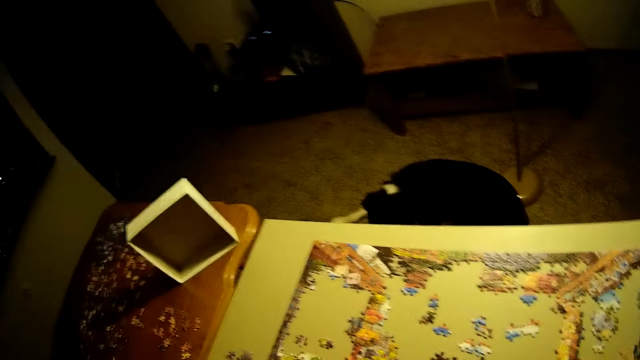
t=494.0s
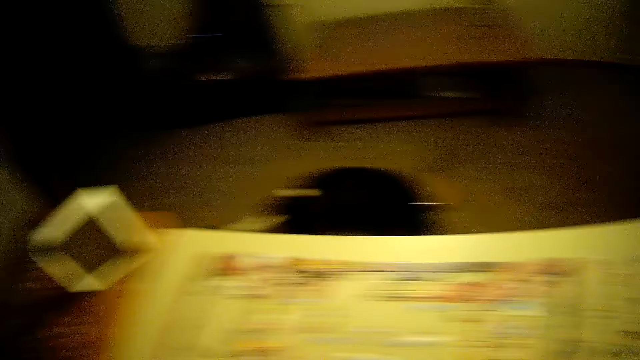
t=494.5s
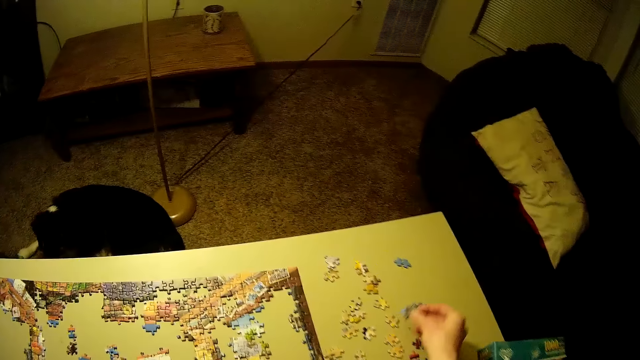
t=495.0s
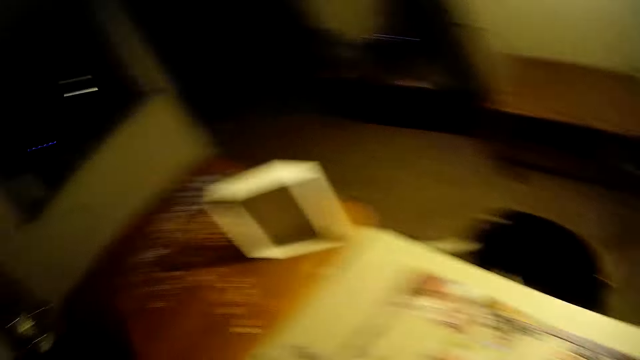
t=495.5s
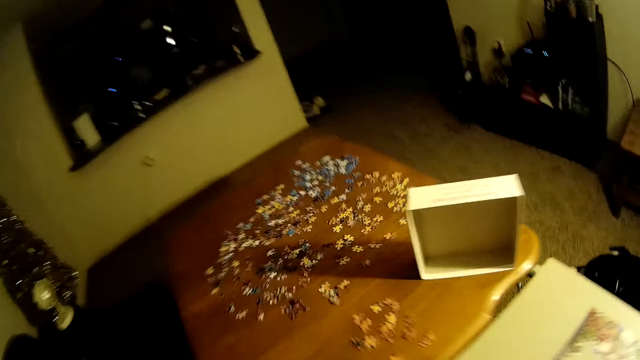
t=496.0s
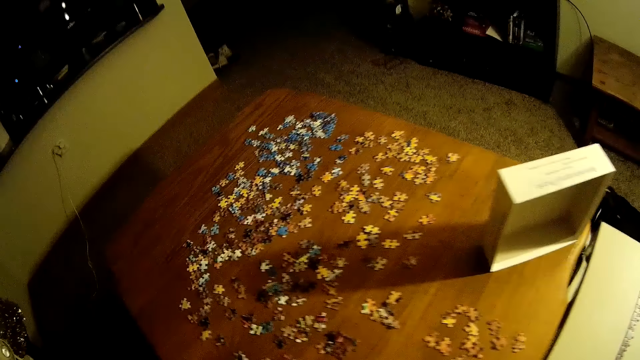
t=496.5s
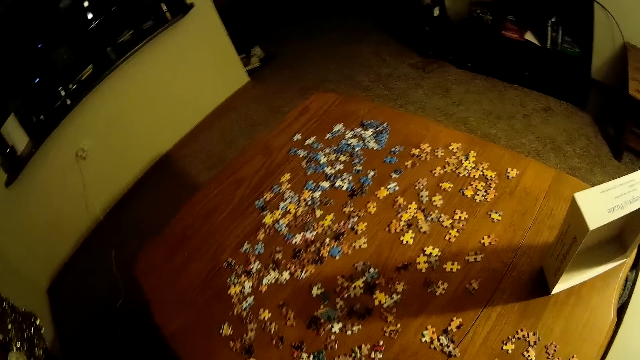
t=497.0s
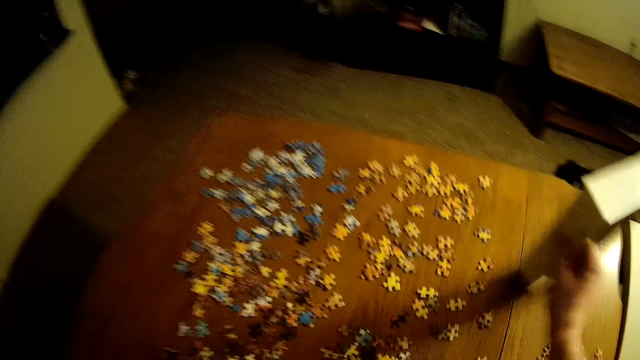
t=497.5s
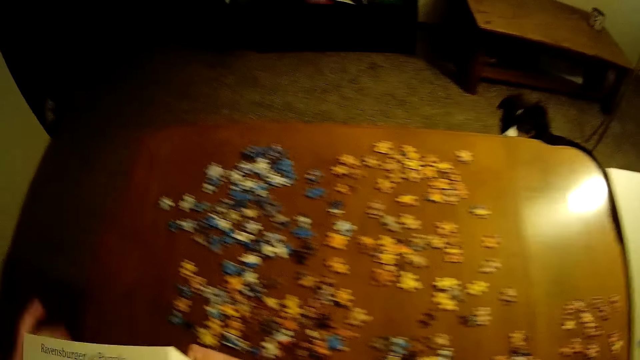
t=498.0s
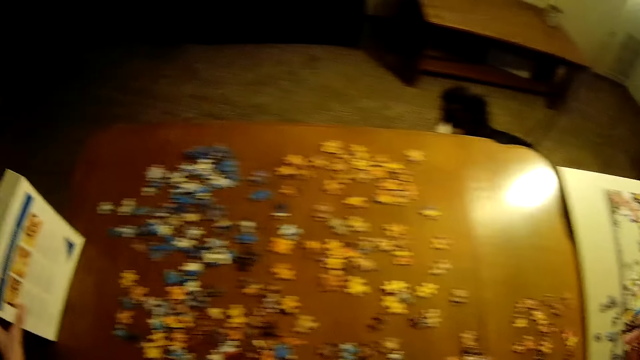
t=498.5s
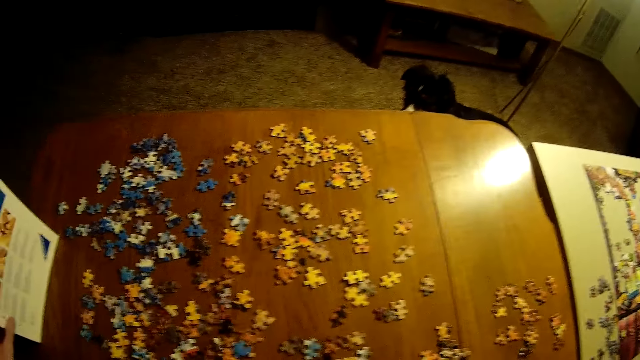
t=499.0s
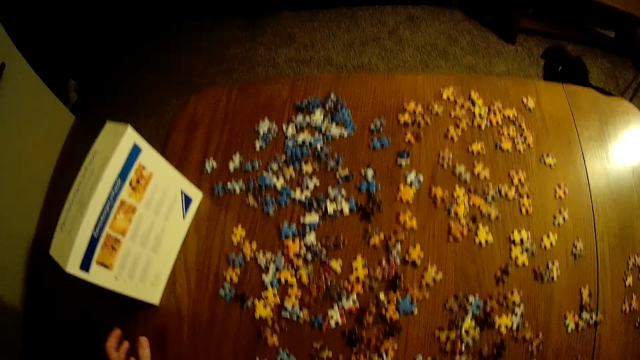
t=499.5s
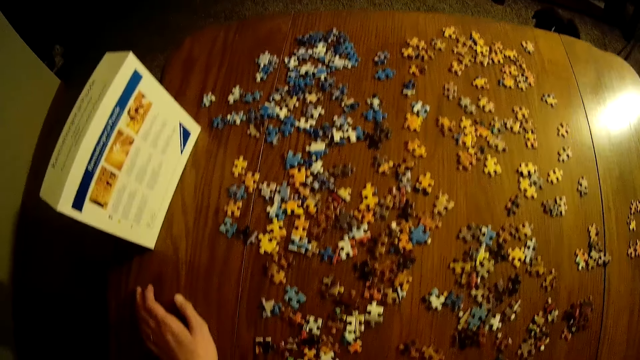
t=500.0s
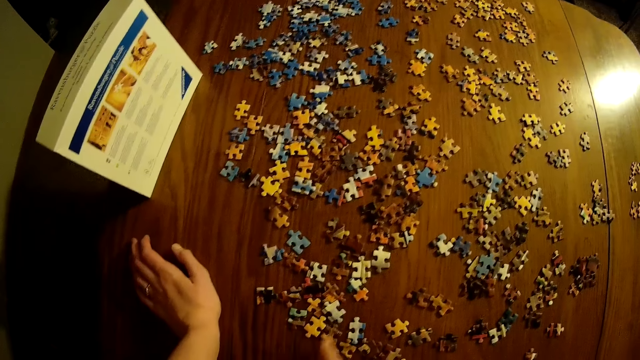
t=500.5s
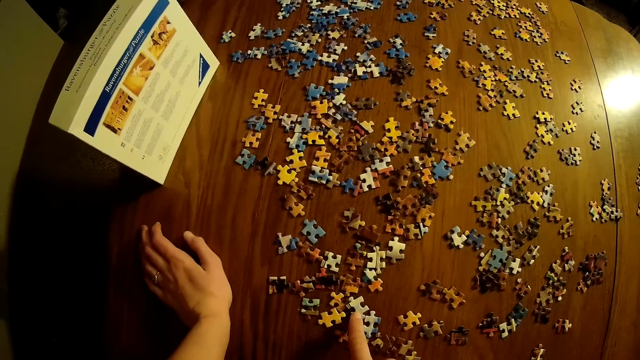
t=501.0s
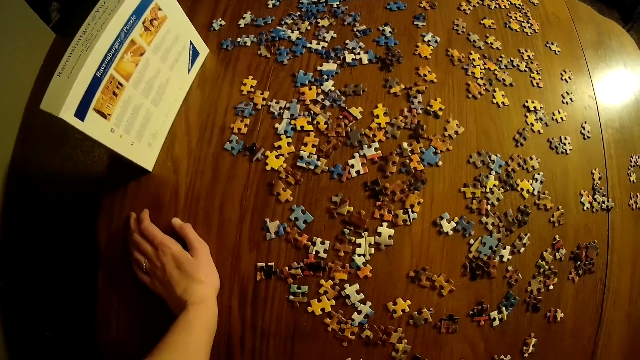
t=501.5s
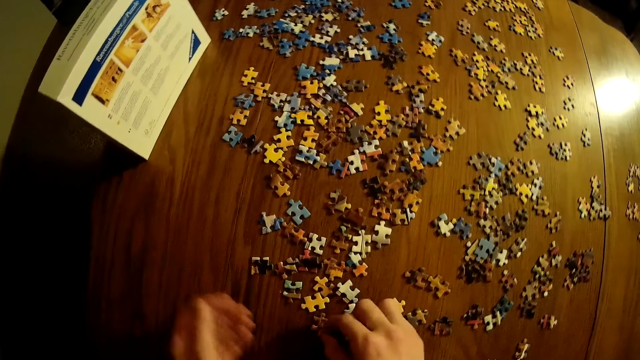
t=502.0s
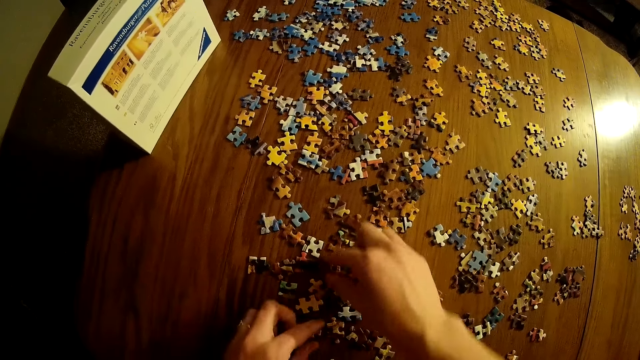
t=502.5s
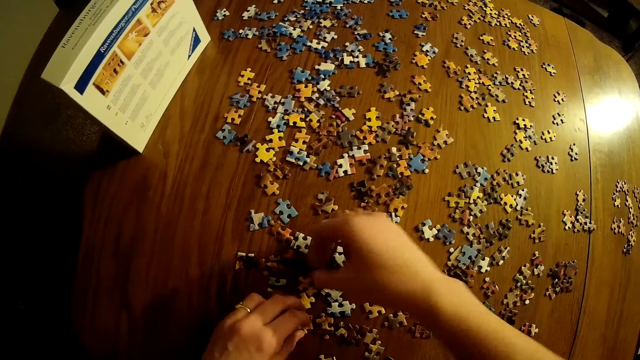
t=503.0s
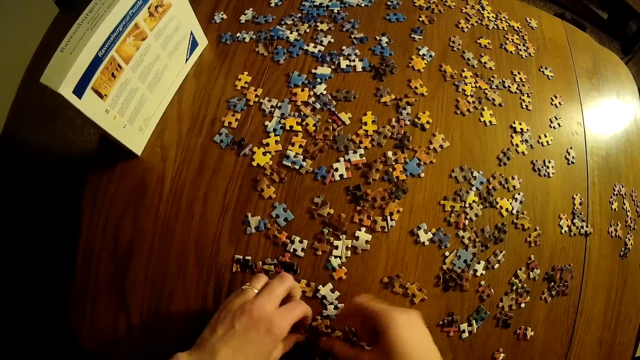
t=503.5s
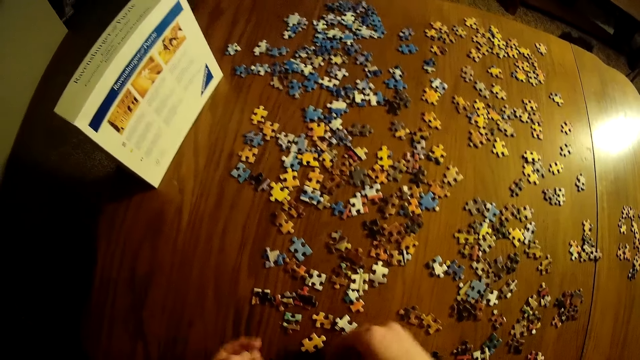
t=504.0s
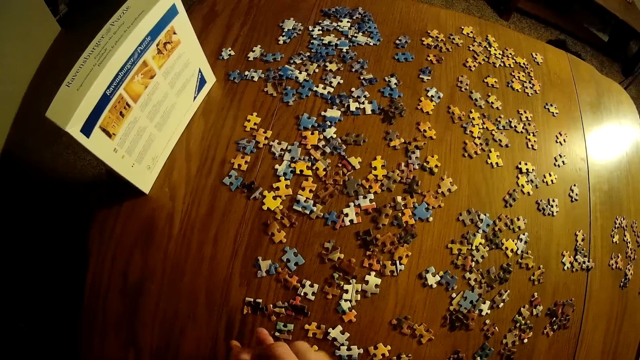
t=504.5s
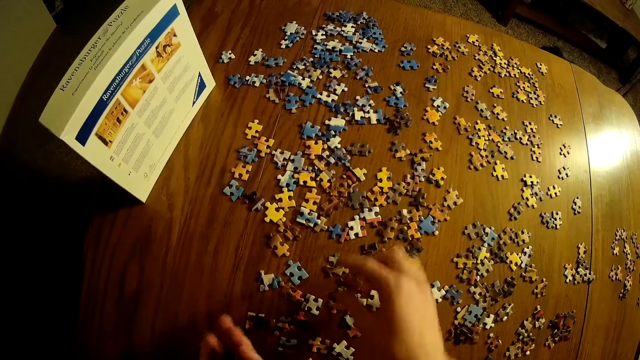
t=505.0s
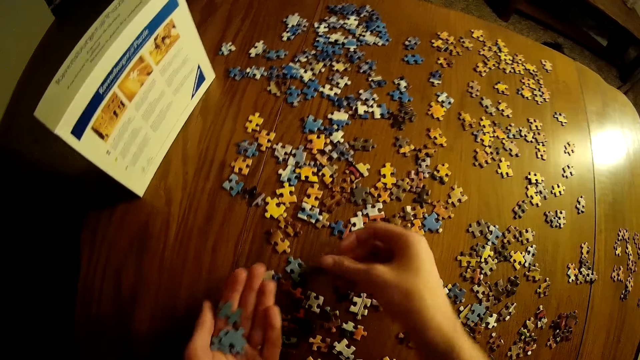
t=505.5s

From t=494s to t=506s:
The camera wearer looks around the apartment. They put the jigsaw piece on the table. They stare at the jigsaw pieces. They grab the box puzzle cover from the table. They pass the box puzzle cover from the right to the left hand. They drop the box puzzle cover on the table. They stare at the jigsaw pieces. They inspect the jigsaw pieces. They pick pieces of puzzle from the table.

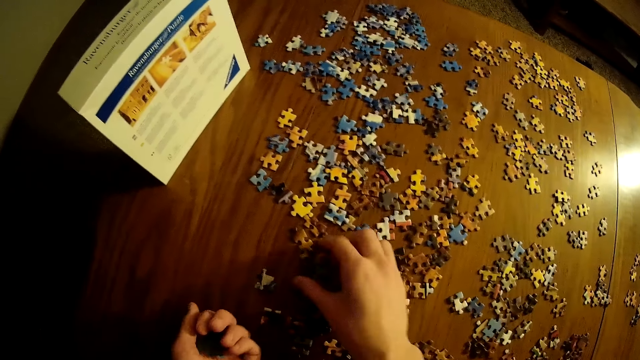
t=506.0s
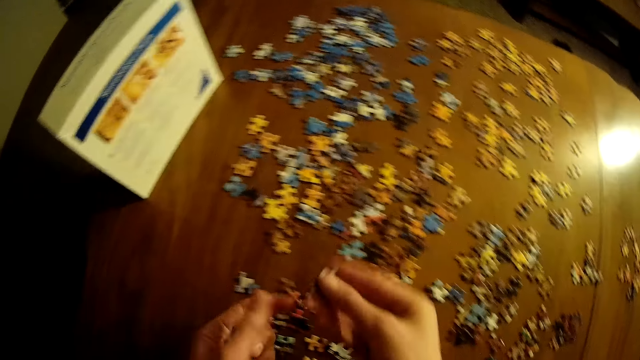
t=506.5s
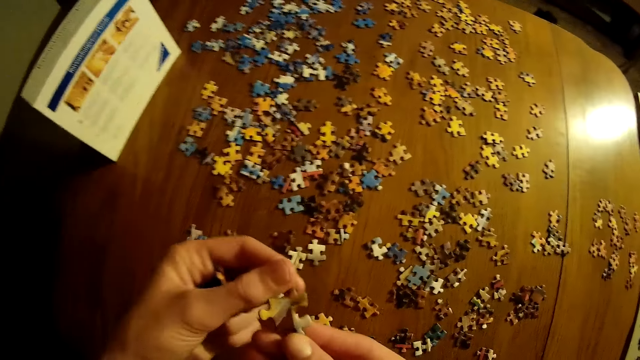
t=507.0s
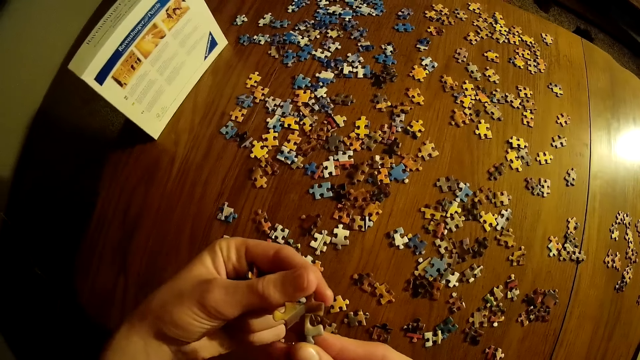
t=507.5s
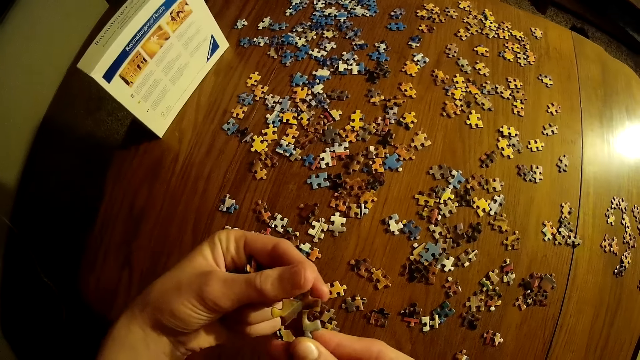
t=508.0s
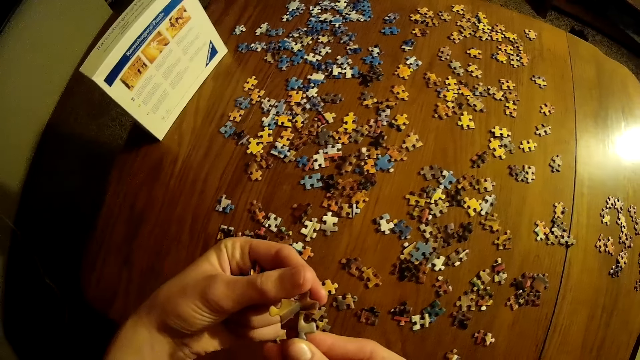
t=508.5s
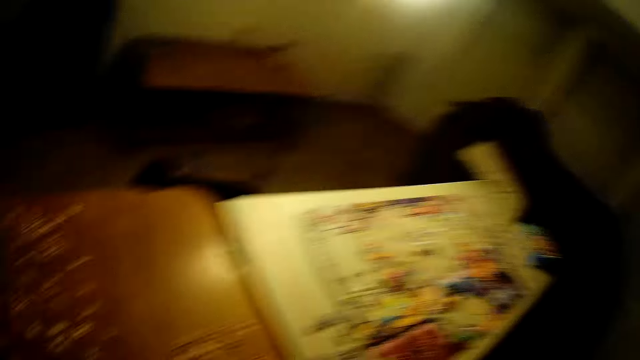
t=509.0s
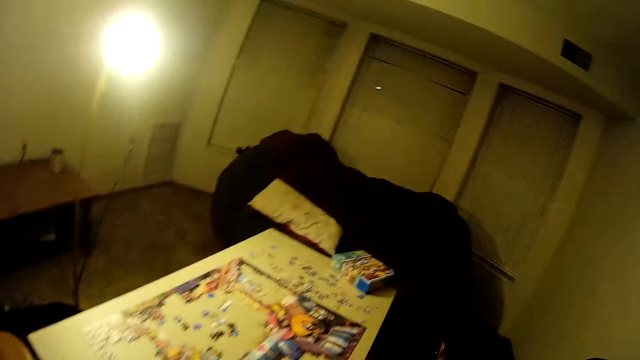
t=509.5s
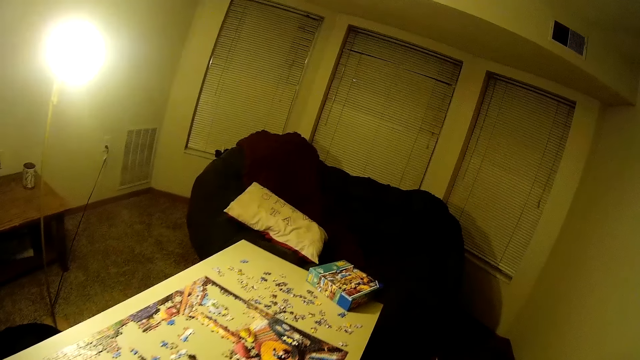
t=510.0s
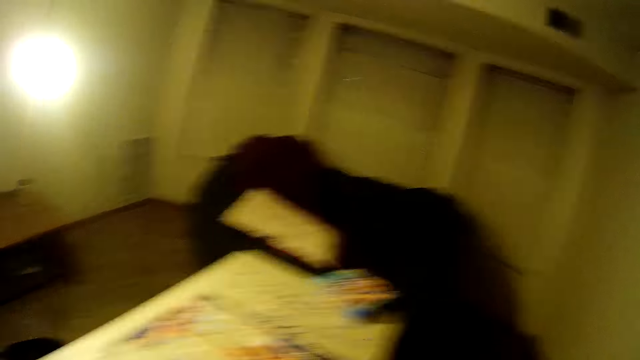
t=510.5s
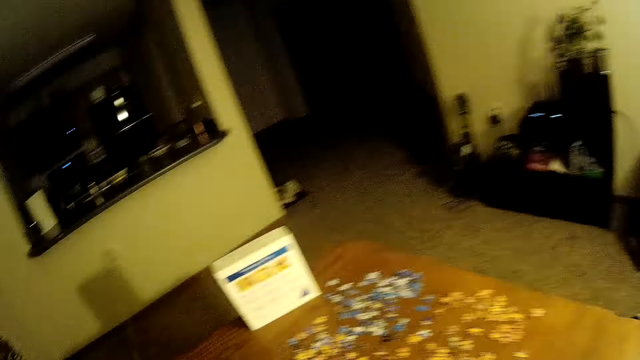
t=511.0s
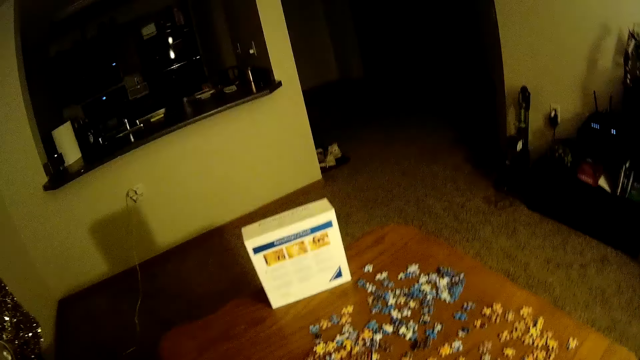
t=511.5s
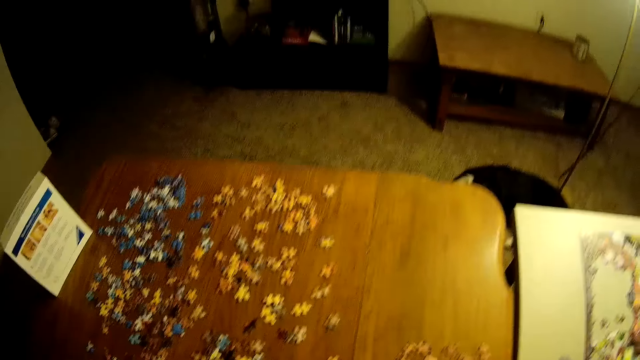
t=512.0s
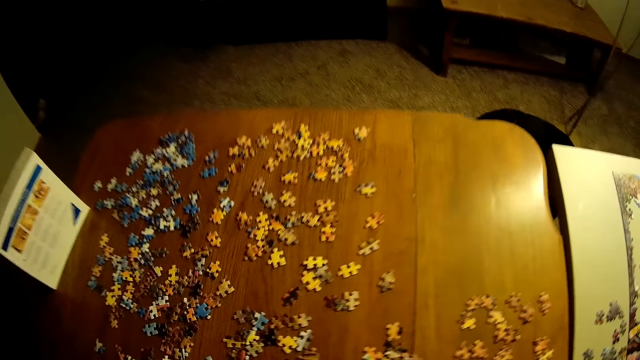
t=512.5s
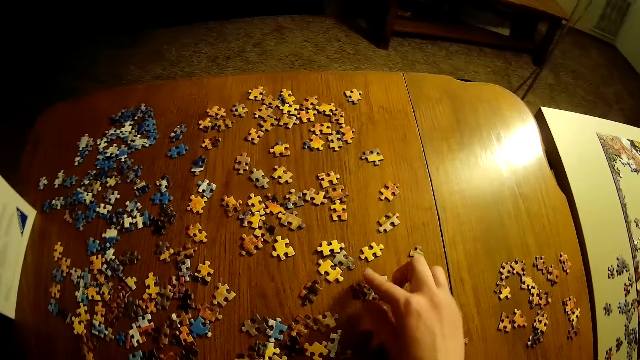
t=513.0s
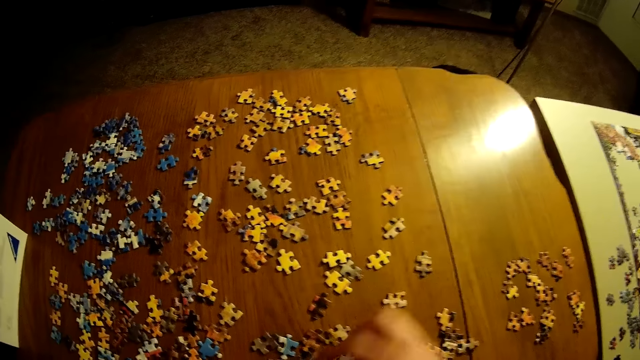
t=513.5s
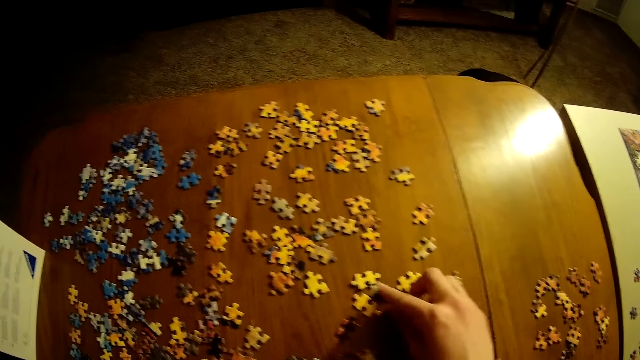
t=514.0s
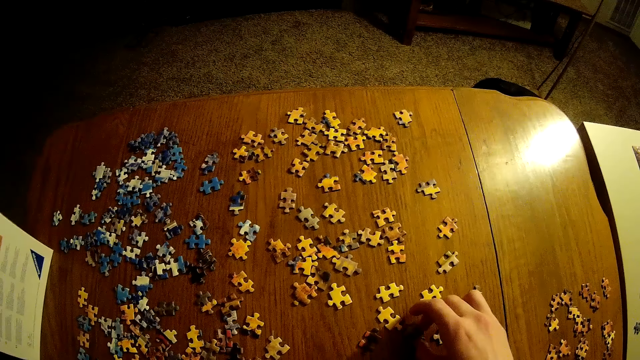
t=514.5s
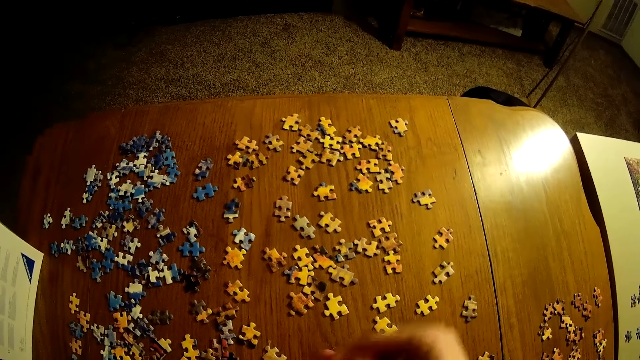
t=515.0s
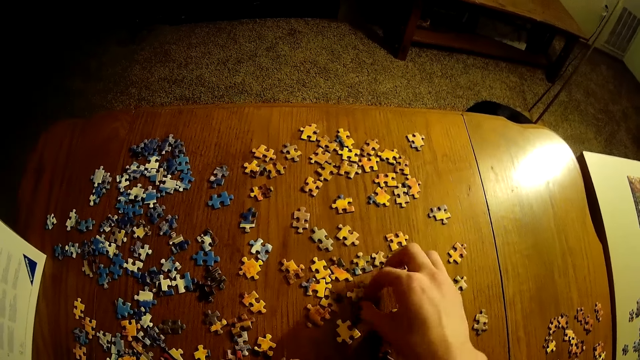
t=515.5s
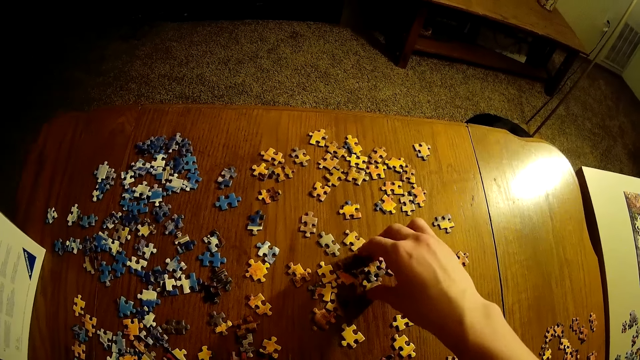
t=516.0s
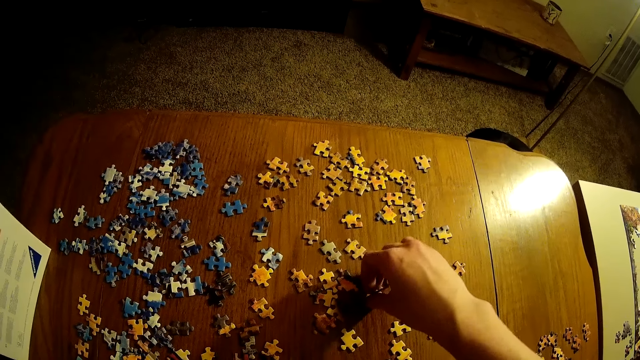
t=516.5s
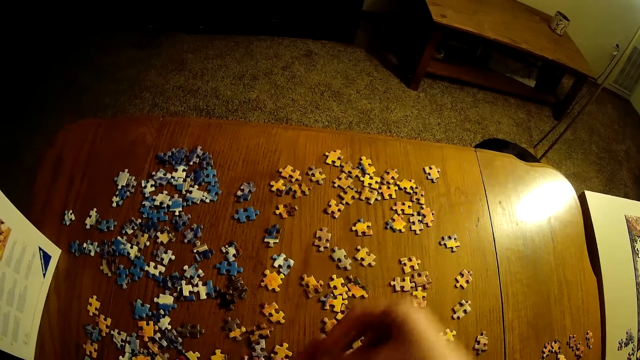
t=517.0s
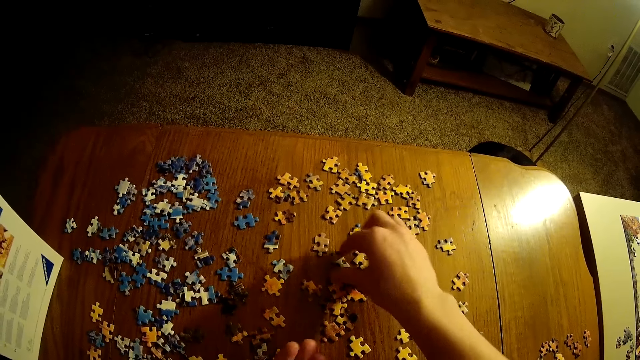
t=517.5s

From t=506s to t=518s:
The camera wearer inspects the jigsaw pieces. They look around the apartment. They stare at the jigsaw pieces. They pick a jigsaw piece.
